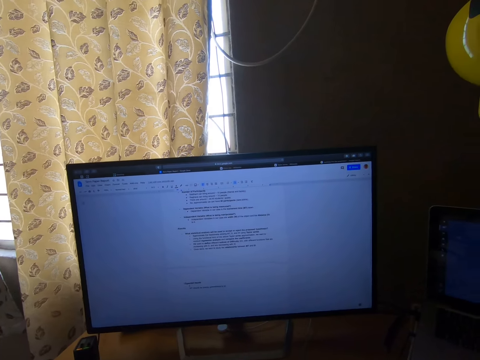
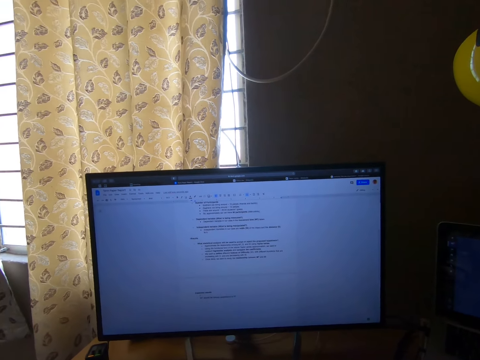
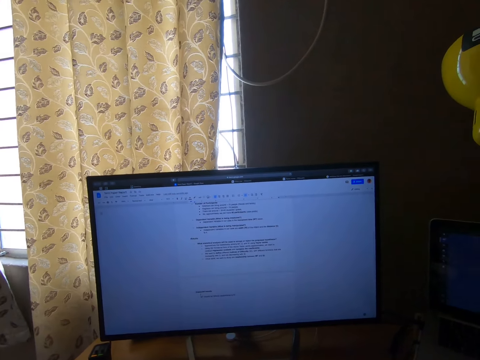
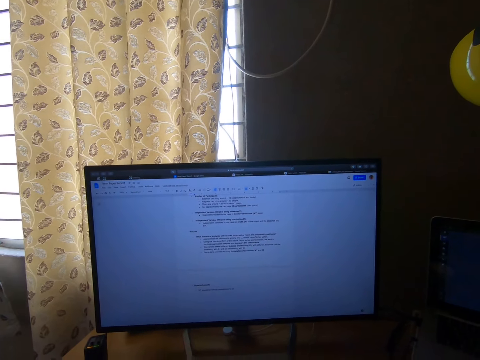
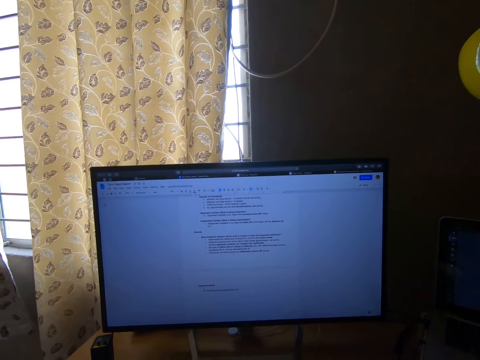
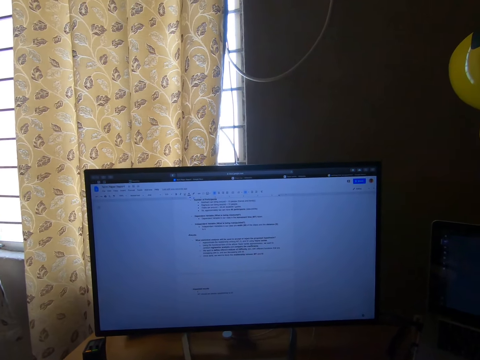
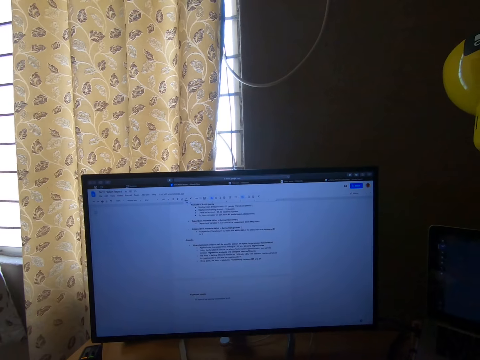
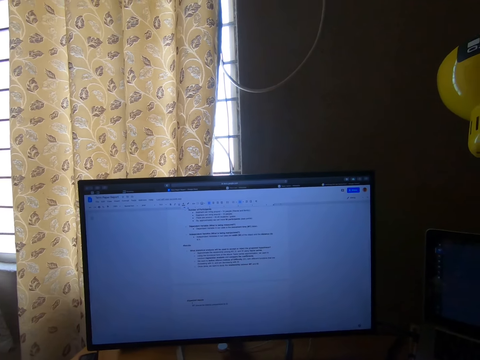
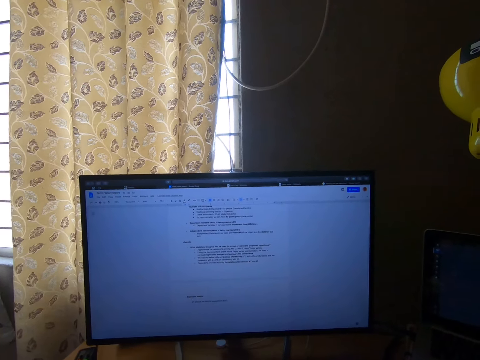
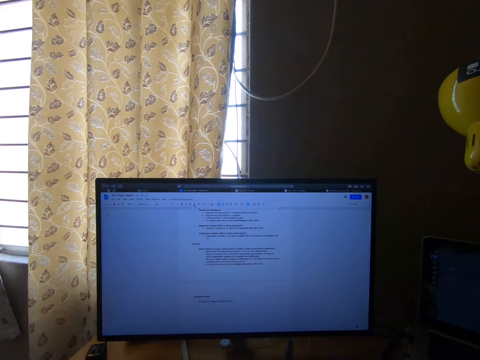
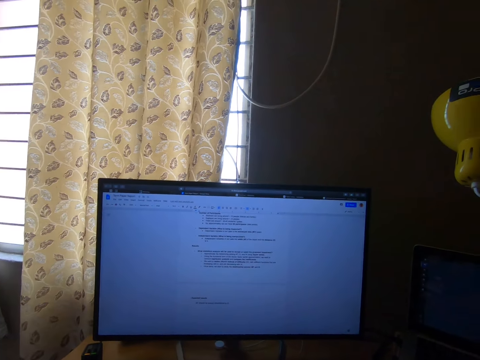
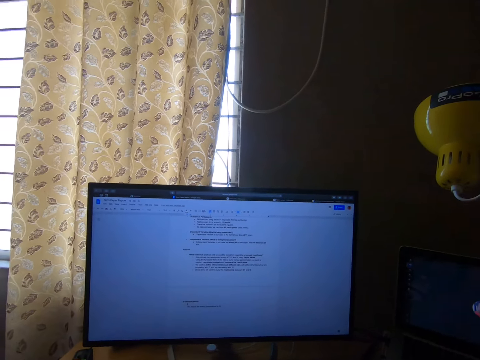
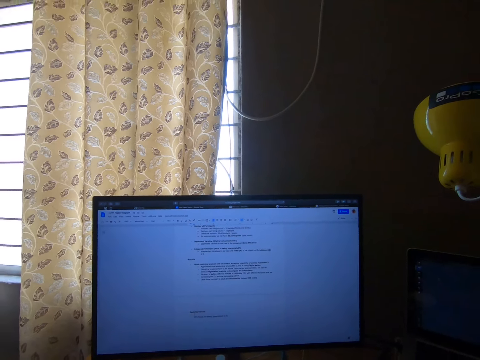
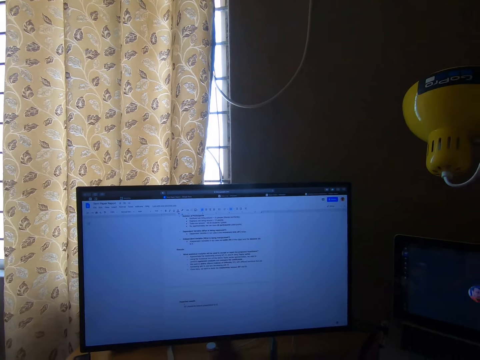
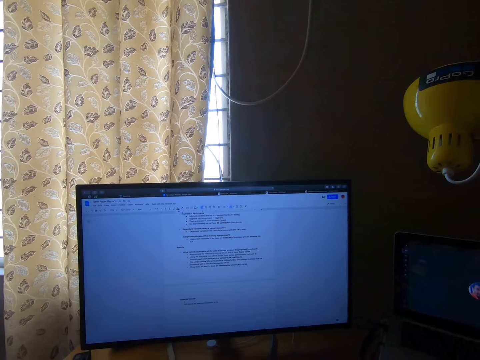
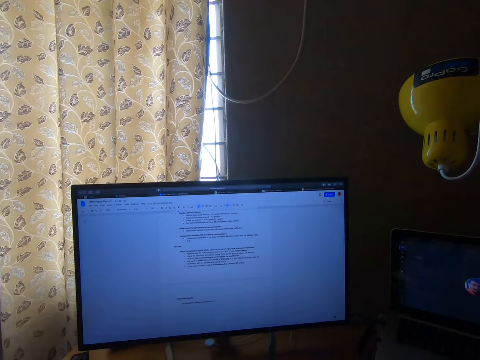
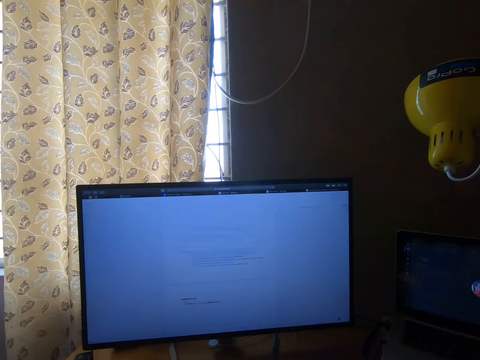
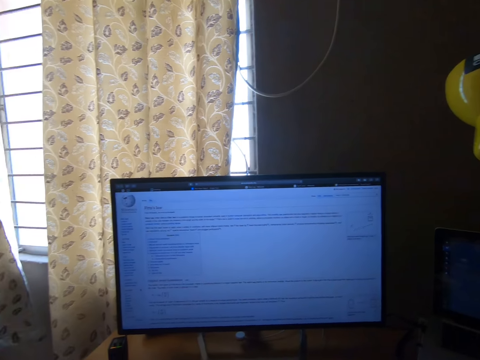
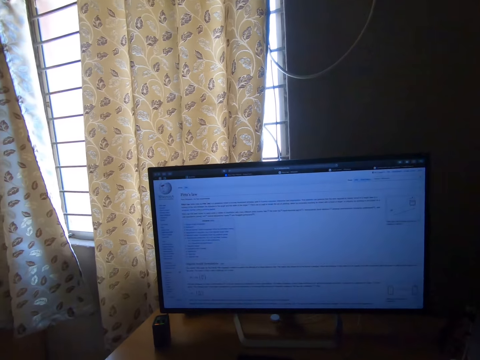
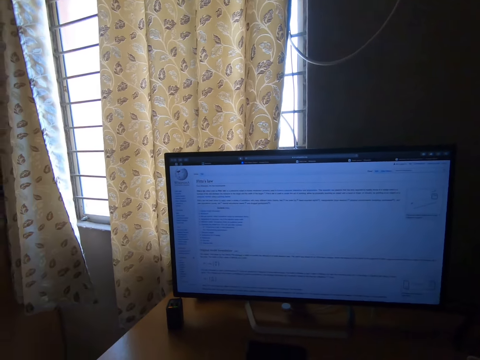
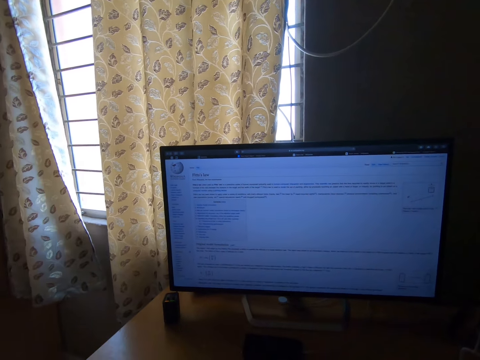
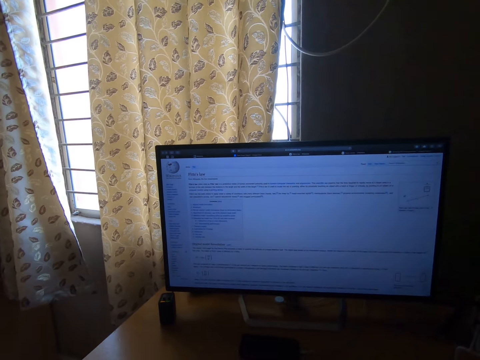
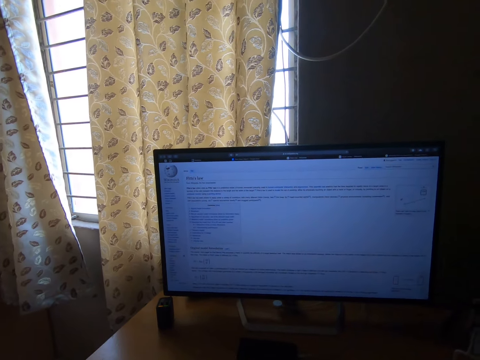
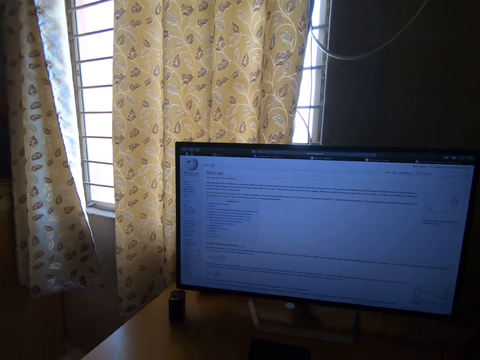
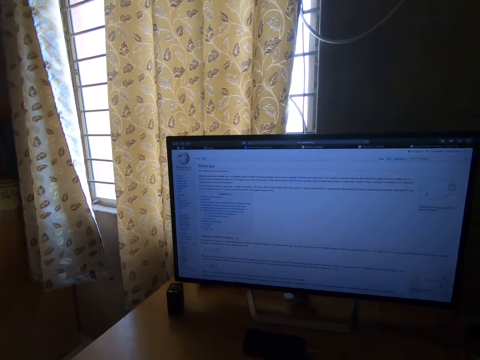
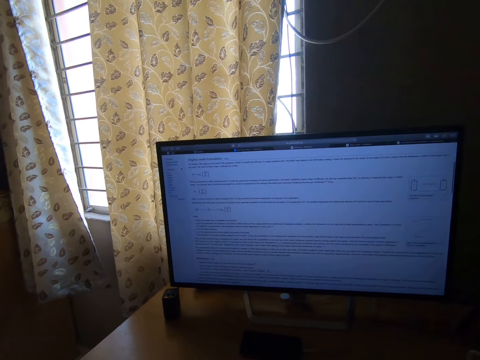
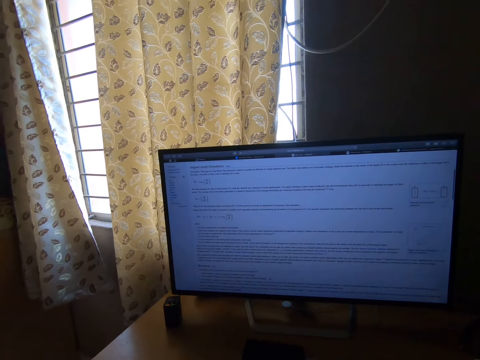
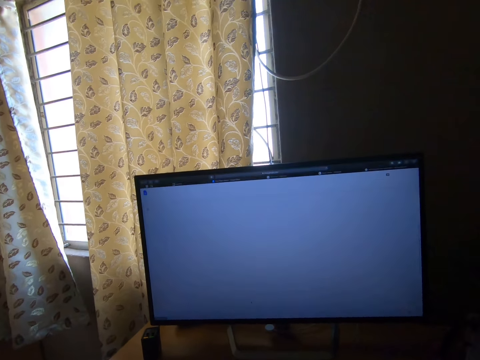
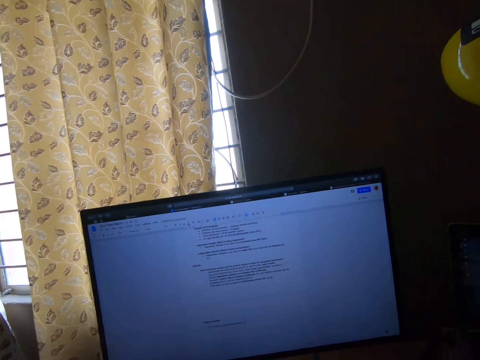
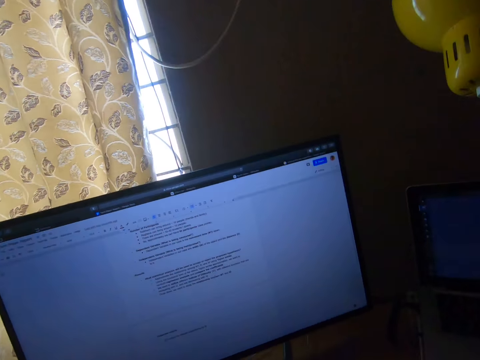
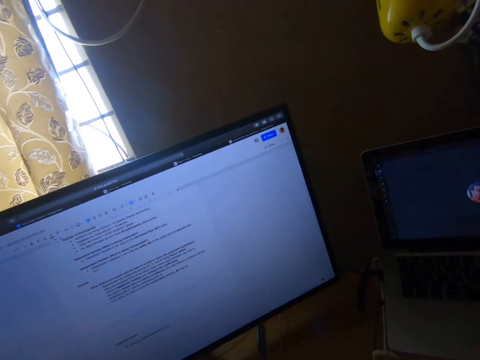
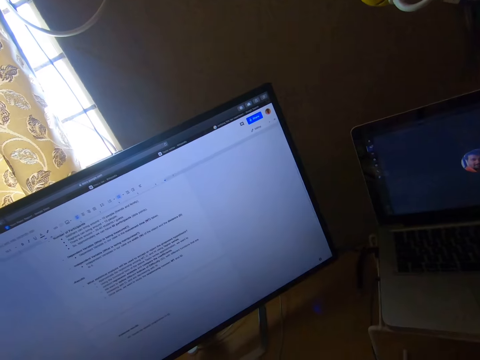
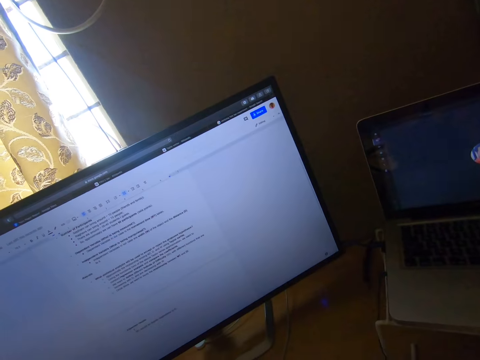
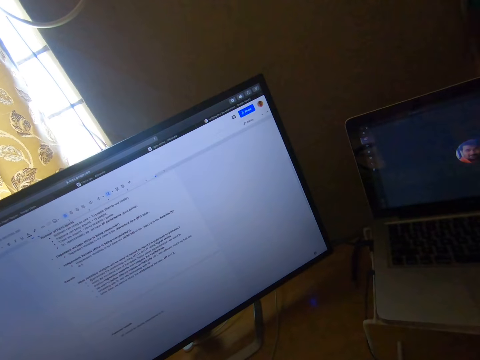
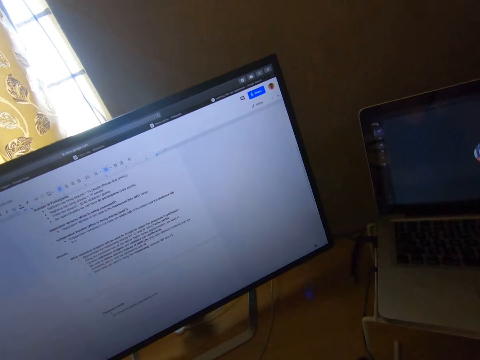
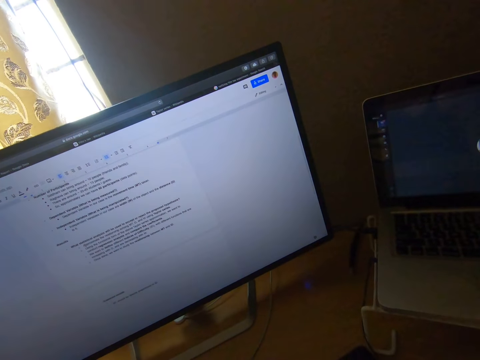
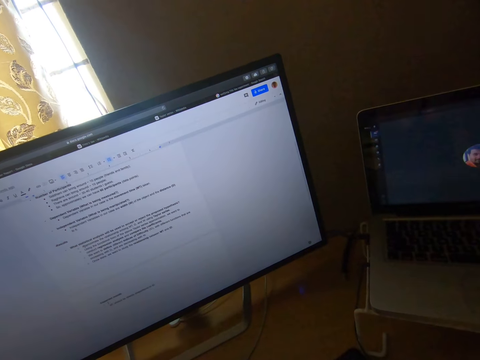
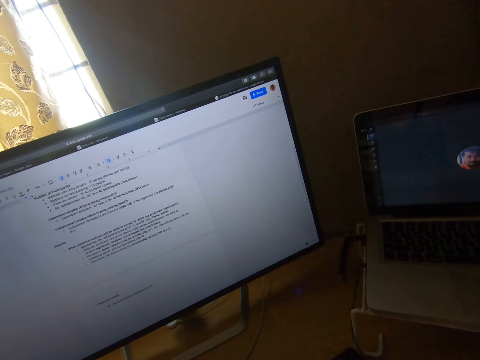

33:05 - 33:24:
The camera wearer exits the word application on the desktop. They check the web page and switch to the web page on the desktop. They scroll the computer. They switch to the word application on the desktop and exit the web page on the desktop. They lean forward to the desktop. They read the notes in the computer.

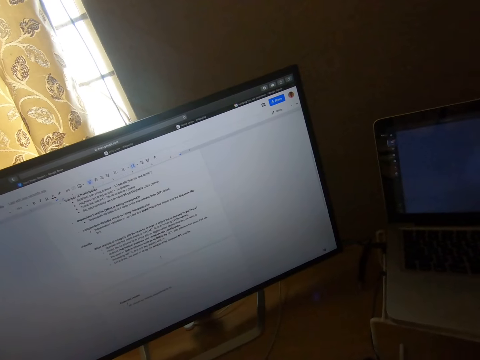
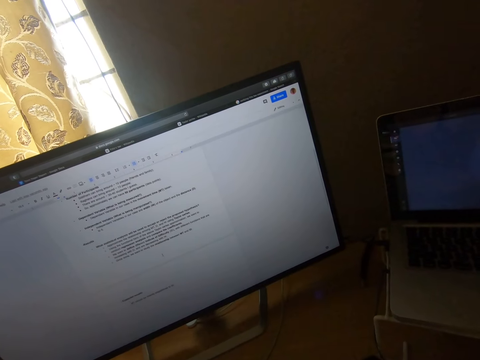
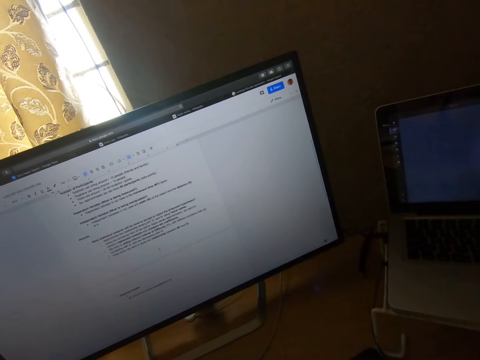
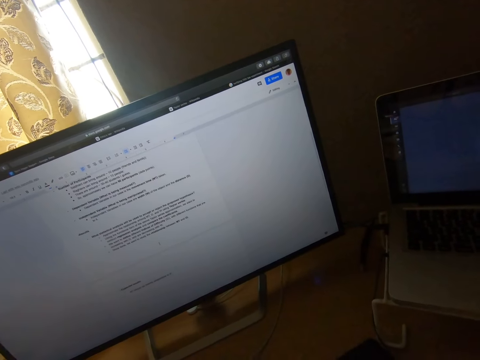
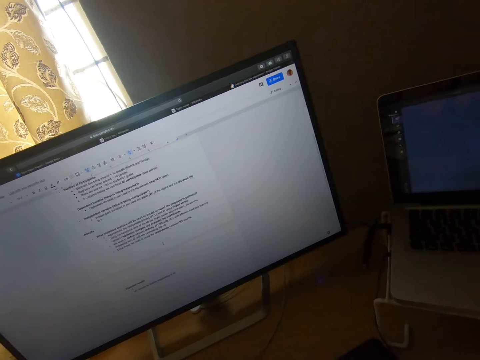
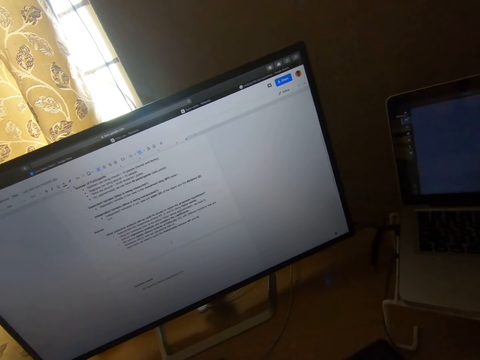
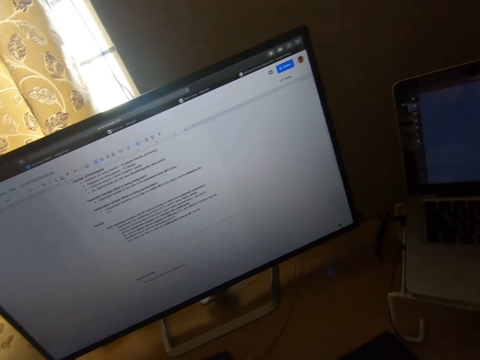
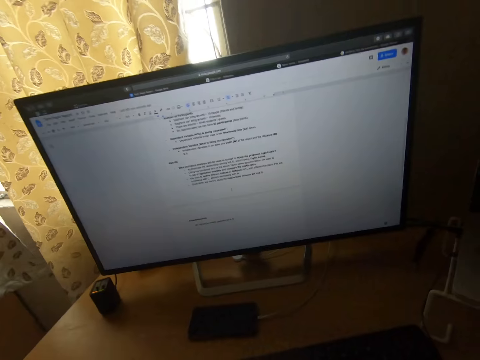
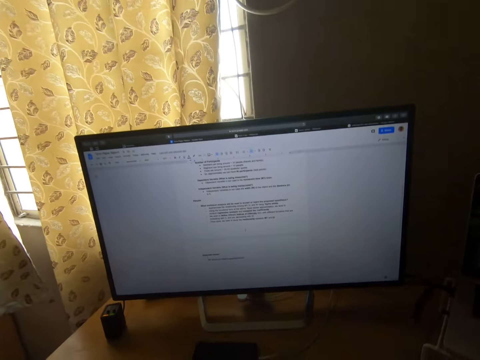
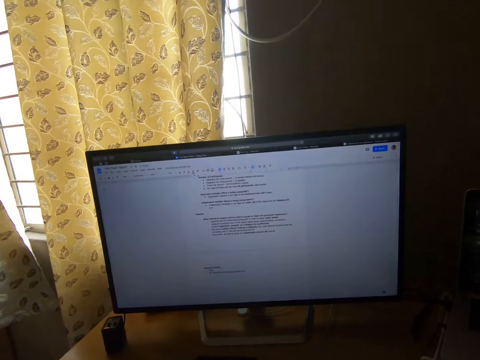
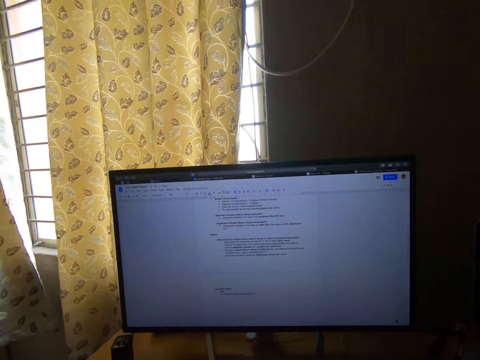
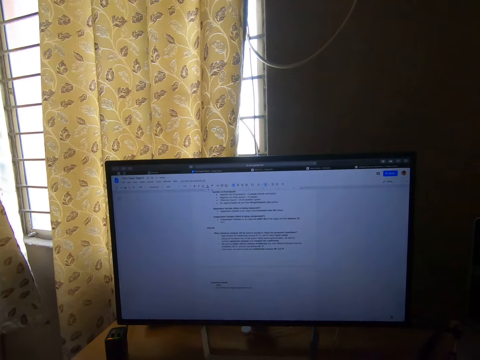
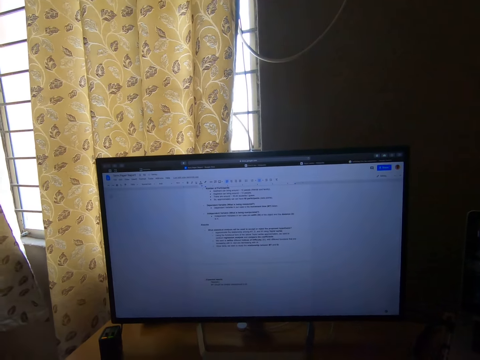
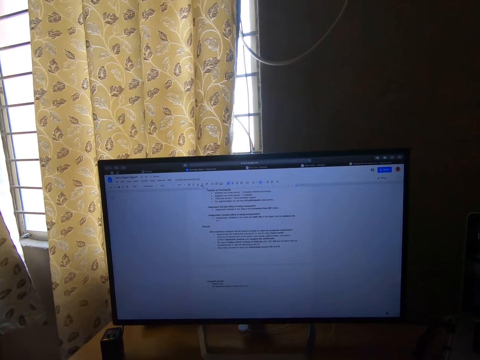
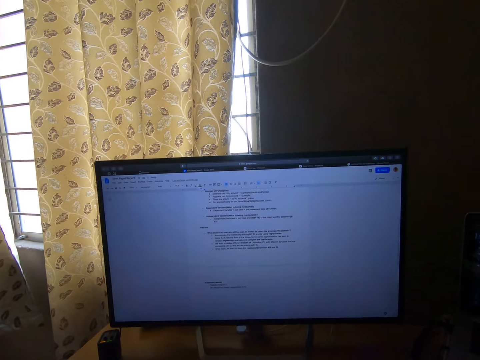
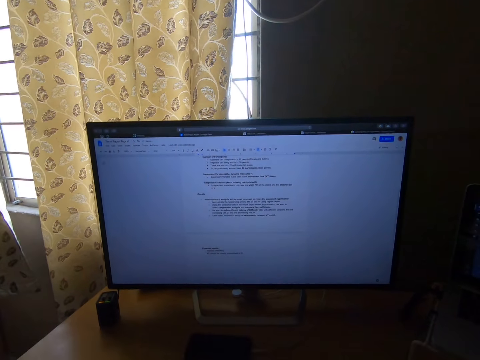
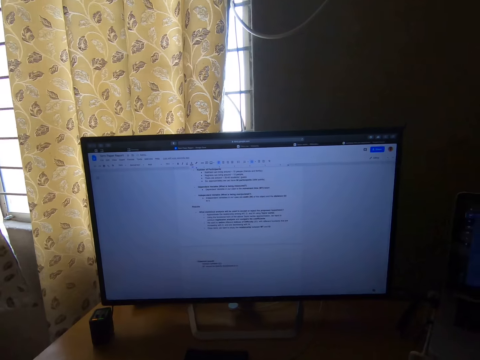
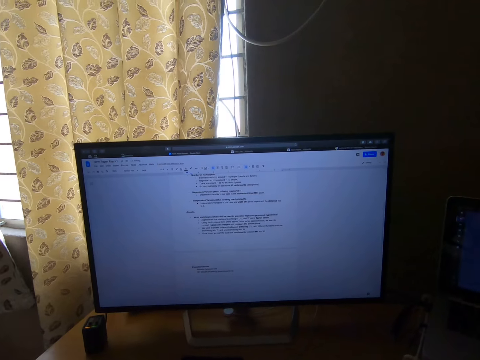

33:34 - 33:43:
The camera wearer continues to type on the word application. They lean back from the desktop.
